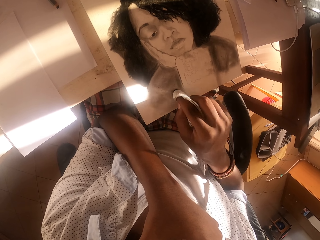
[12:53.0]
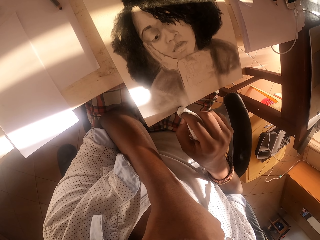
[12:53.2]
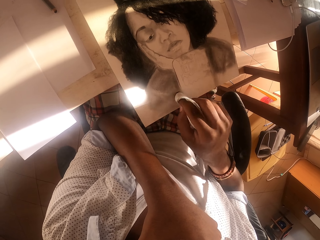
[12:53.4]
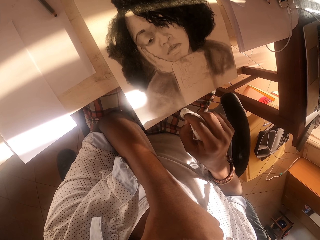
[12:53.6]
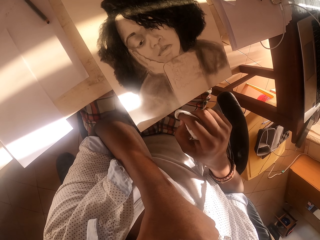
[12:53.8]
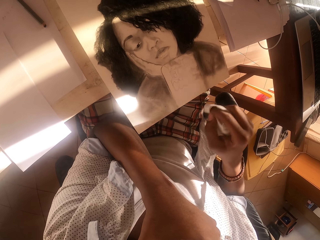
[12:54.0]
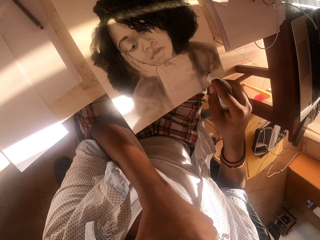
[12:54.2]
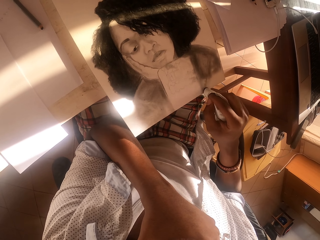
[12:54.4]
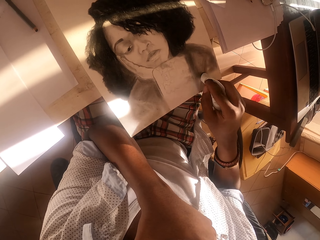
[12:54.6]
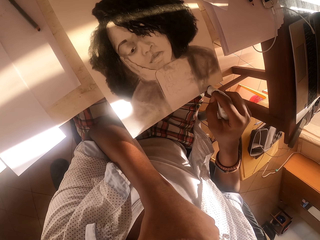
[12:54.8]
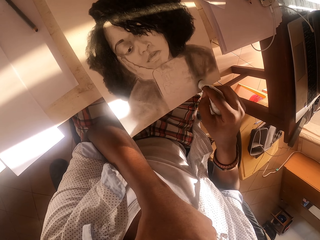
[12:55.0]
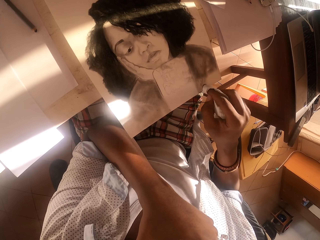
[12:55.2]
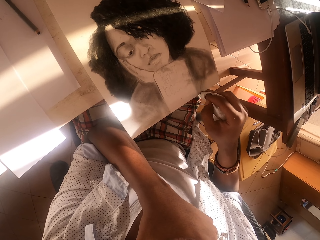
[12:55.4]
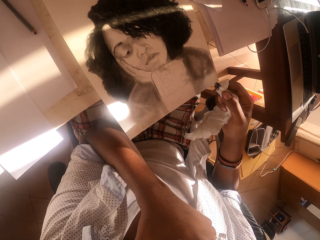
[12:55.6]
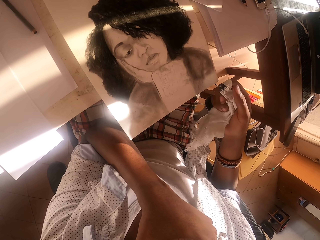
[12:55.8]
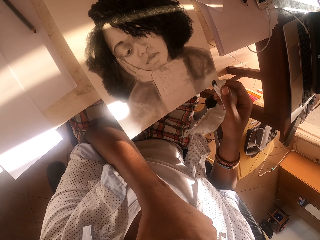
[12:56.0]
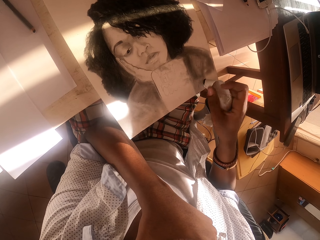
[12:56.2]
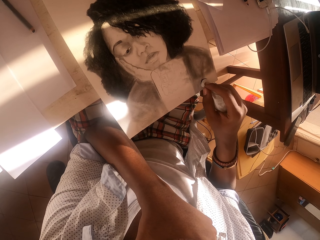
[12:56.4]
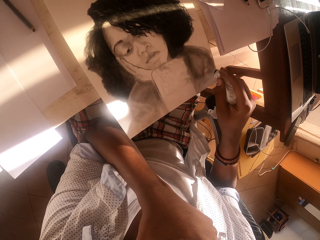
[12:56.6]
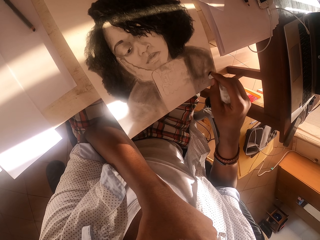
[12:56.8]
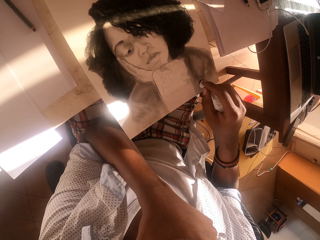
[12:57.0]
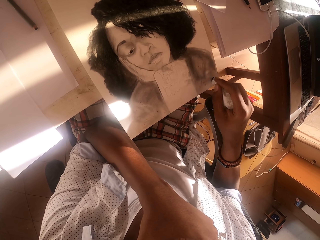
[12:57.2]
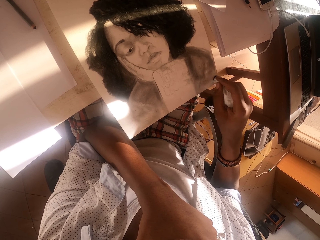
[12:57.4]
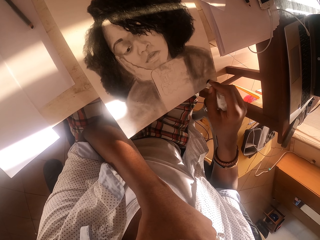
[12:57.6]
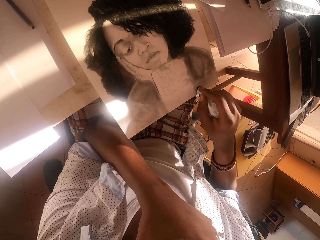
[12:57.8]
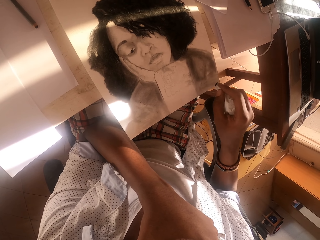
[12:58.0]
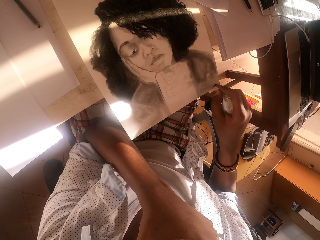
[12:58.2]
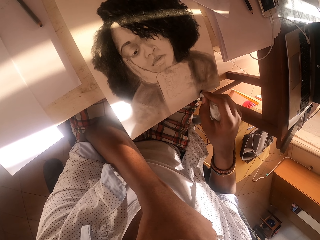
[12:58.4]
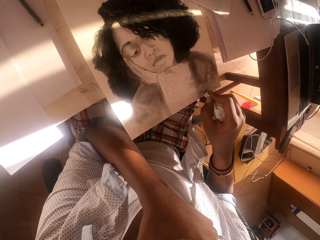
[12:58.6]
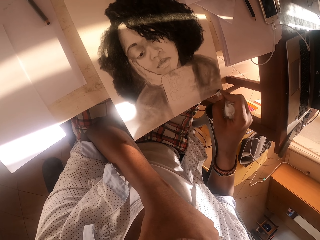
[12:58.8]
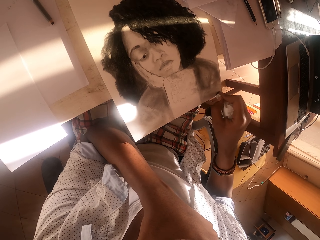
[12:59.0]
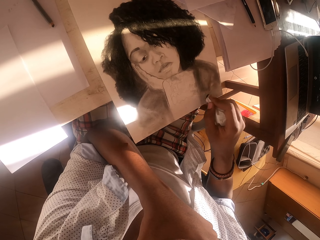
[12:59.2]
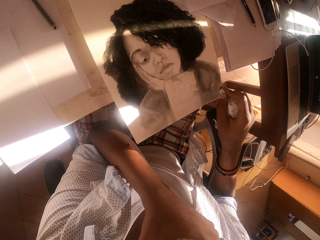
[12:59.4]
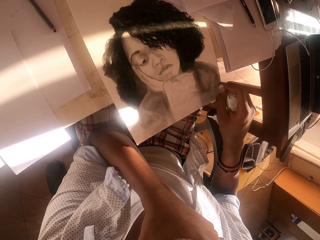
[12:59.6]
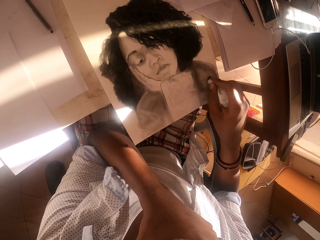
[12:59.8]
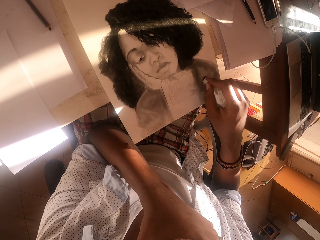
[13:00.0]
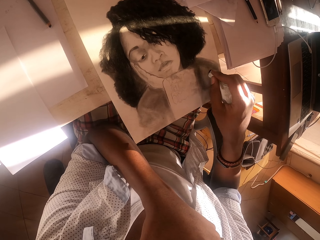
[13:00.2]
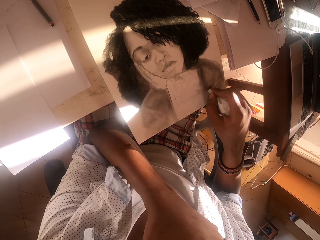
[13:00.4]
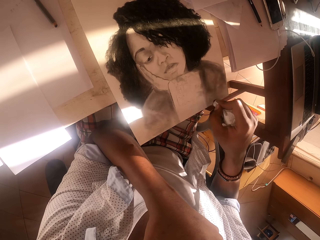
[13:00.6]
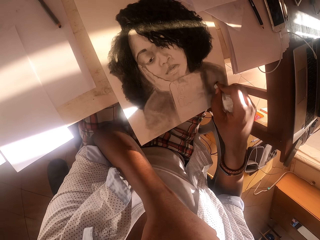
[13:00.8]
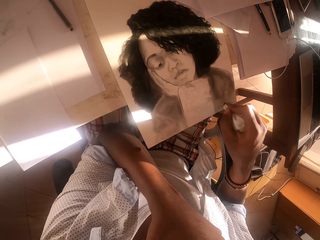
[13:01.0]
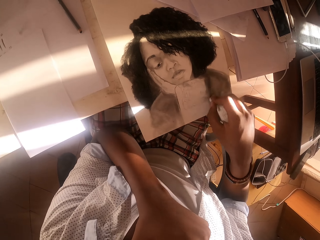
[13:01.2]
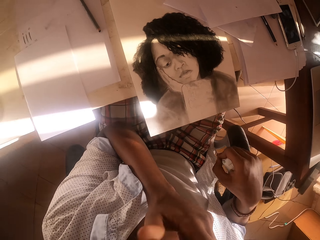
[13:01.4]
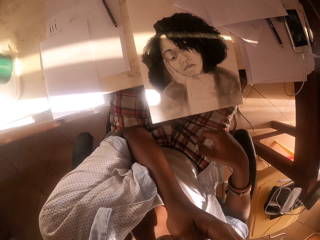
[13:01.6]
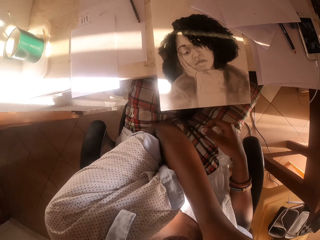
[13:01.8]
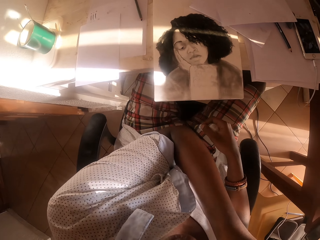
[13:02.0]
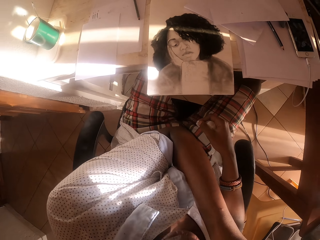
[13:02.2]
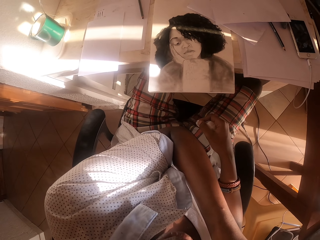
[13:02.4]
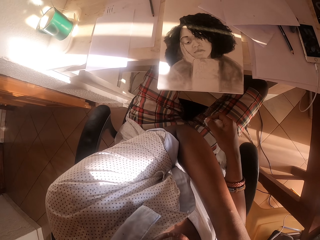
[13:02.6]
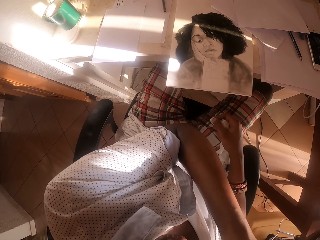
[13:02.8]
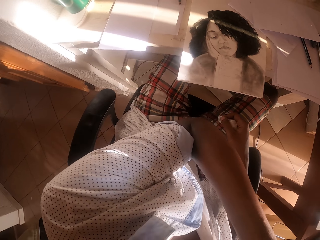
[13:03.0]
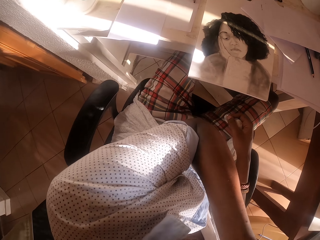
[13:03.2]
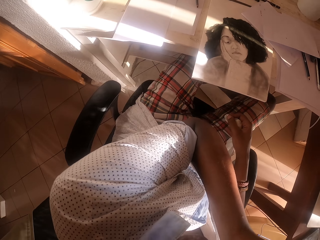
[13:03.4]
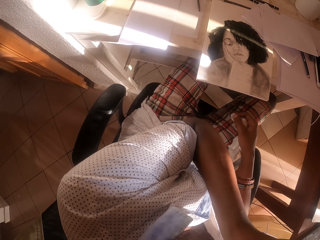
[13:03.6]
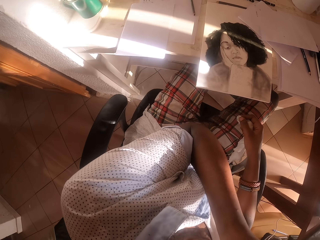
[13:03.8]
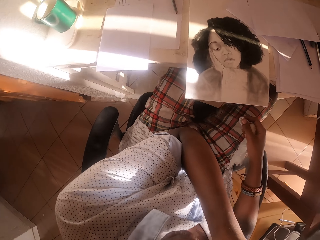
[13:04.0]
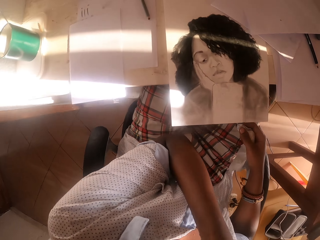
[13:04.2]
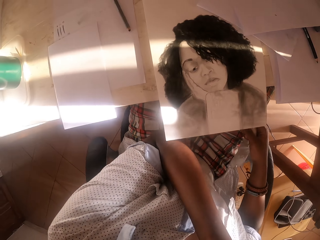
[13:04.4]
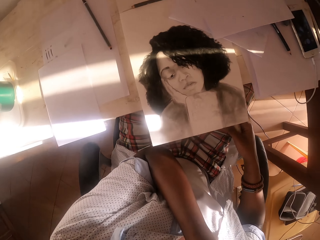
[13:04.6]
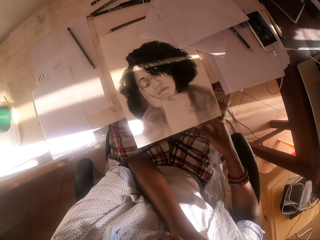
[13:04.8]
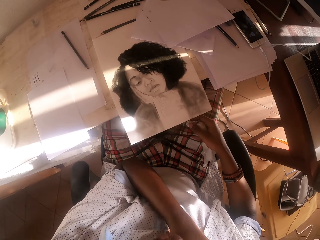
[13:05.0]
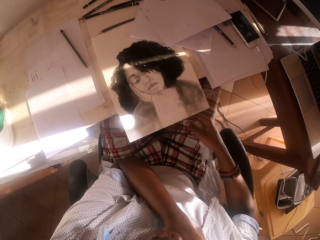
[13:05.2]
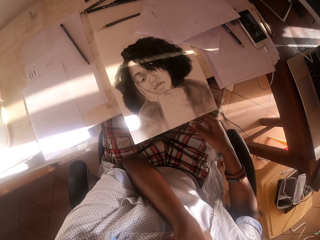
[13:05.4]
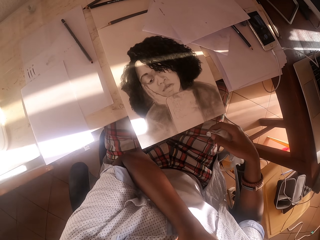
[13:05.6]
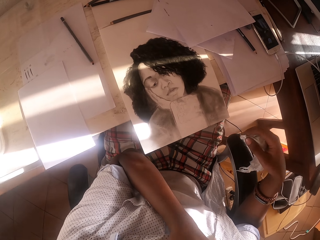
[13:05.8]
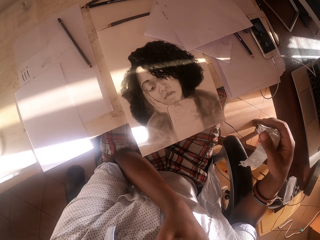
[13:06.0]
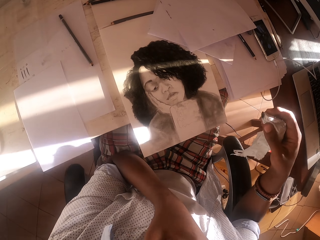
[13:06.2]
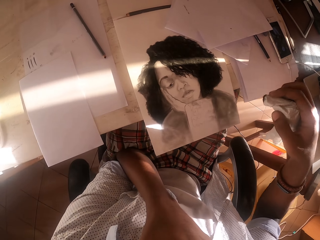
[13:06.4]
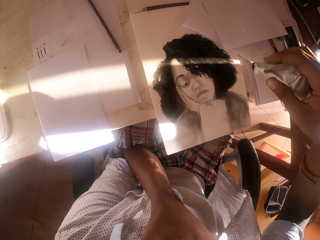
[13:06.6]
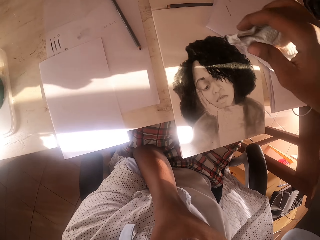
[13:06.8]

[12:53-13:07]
The camera wearer looks at the tissue paper. He draws the art with the tissue paper. He touches something with his left hand.

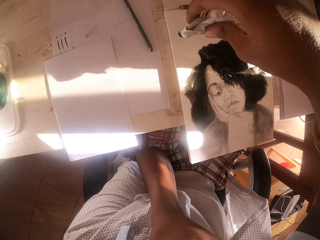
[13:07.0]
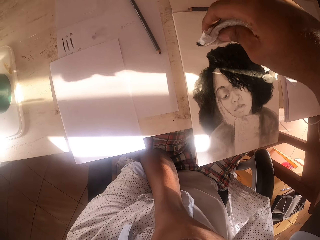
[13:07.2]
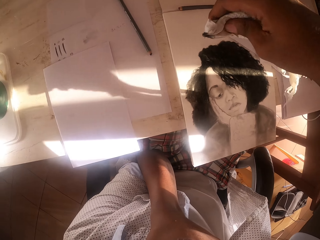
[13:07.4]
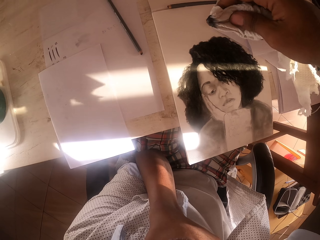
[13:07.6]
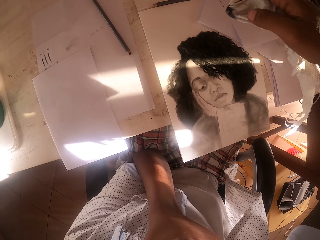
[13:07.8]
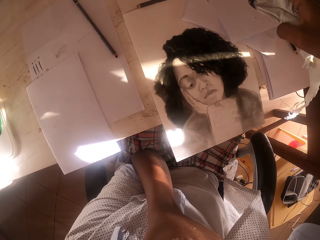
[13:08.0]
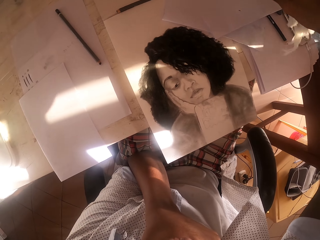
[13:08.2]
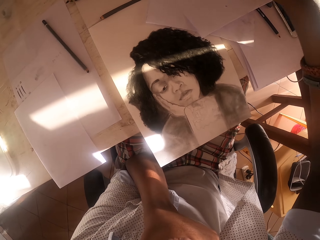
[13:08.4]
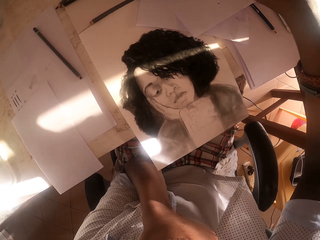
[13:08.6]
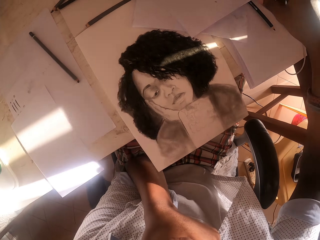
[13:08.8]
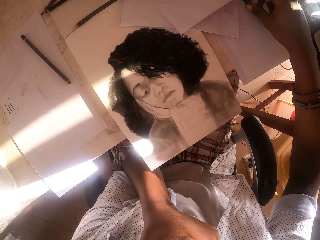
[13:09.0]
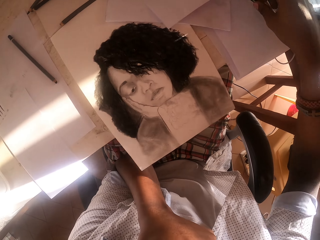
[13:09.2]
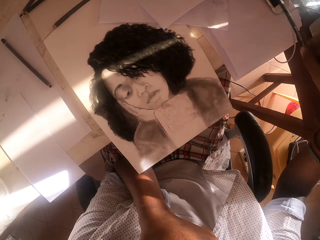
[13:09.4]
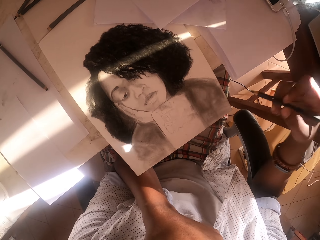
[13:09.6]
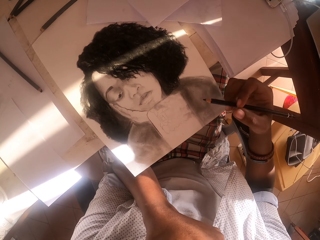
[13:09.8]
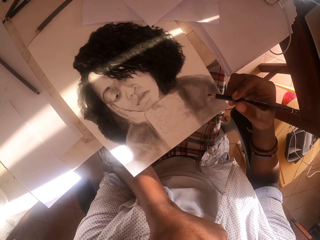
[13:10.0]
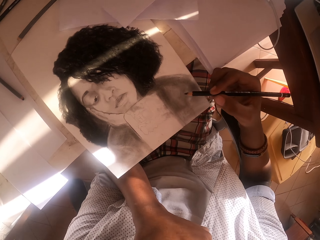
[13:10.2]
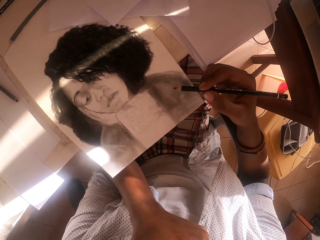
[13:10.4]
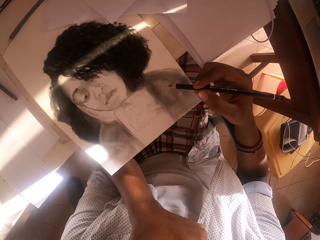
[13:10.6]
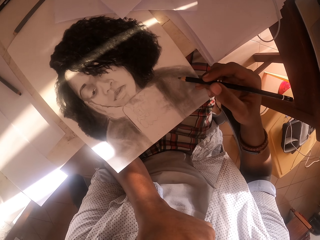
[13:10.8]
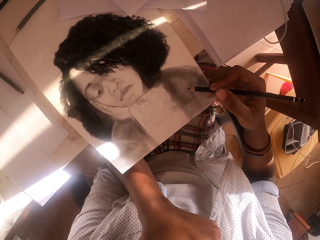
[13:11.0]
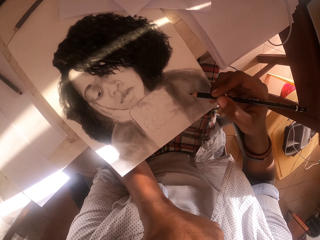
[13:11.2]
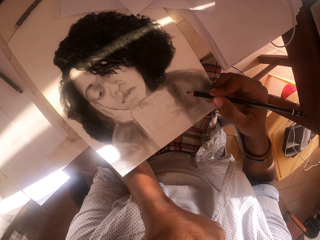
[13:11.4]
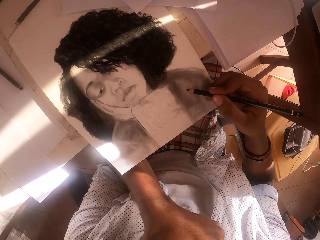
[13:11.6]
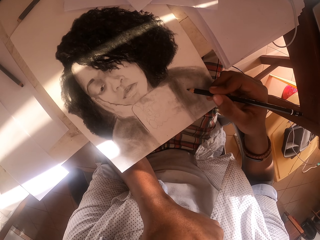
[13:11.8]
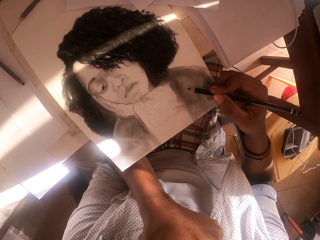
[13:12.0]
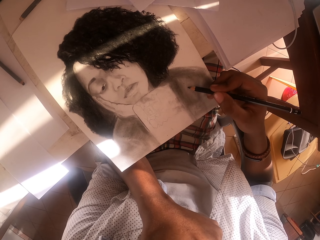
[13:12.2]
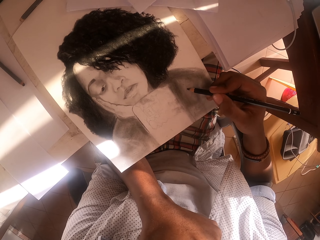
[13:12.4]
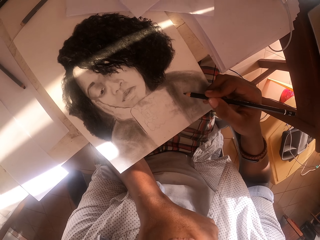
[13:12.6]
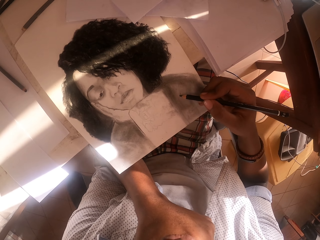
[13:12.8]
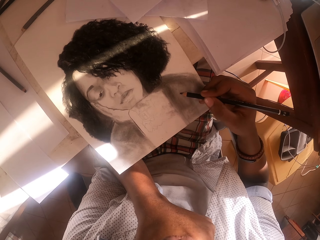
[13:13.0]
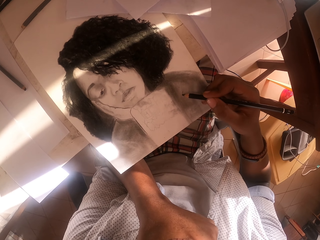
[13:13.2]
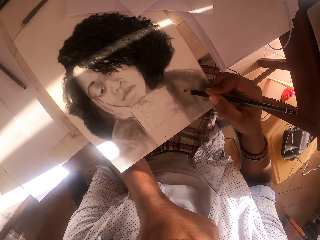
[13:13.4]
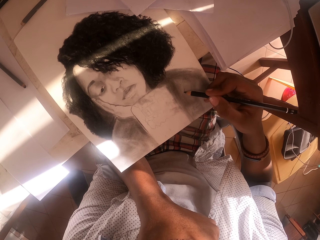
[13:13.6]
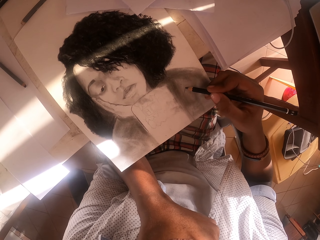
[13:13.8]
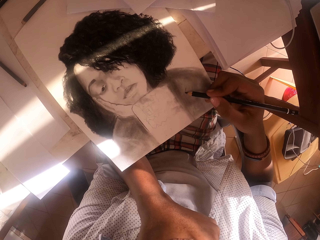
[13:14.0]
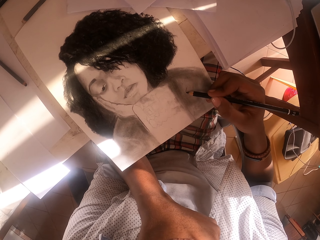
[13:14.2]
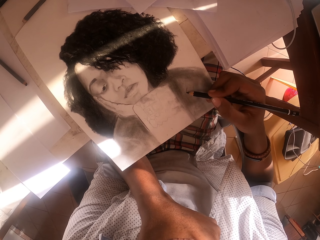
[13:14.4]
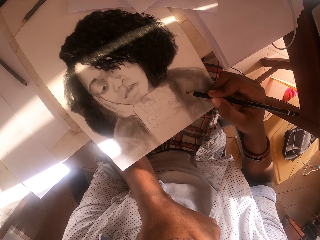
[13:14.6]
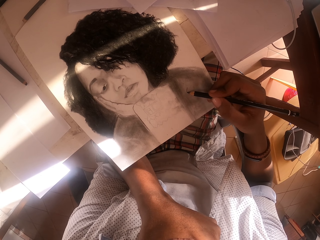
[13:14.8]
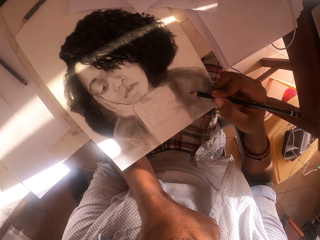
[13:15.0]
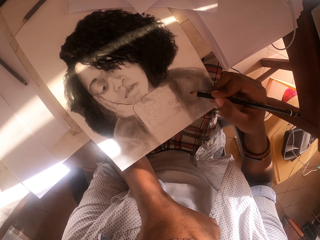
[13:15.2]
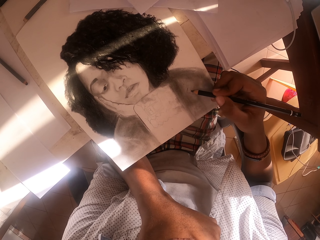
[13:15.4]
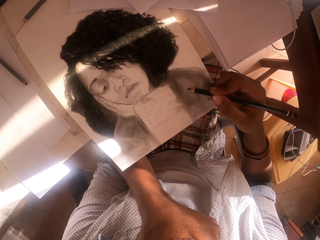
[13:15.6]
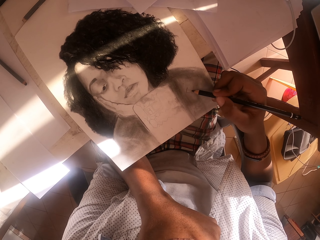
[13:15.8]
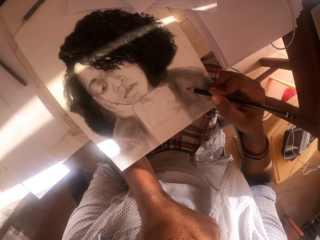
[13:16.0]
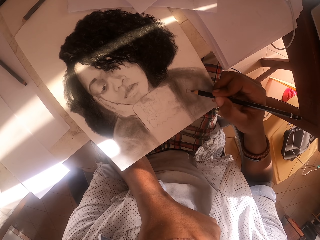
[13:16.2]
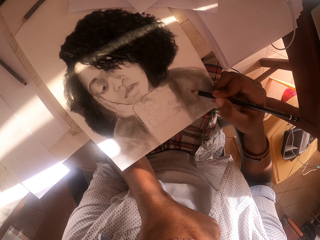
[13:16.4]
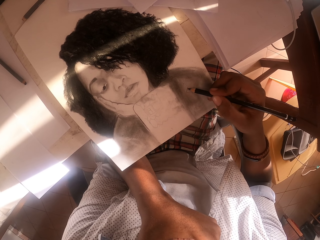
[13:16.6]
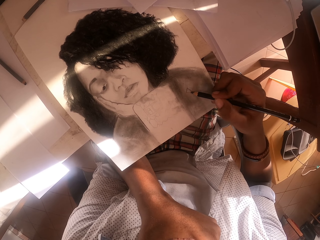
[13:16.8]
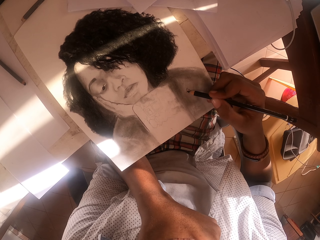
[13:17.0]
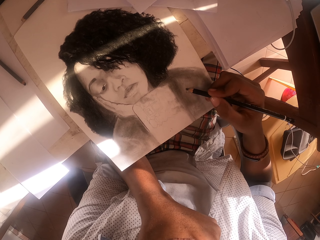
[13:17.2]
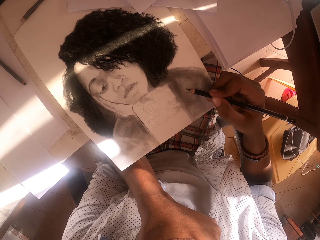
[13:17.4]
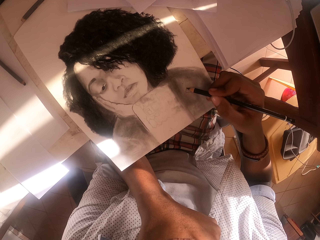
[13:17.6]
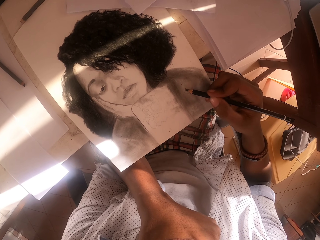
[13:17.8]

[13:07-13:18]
The camera wearer throws the tissue paper on the table. They pick up a drawing pen. They draw the art with the pen.
